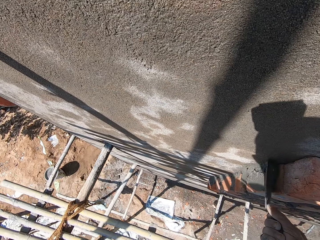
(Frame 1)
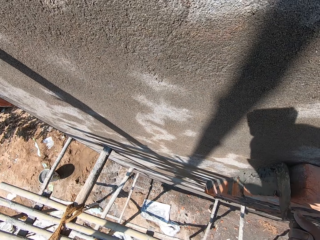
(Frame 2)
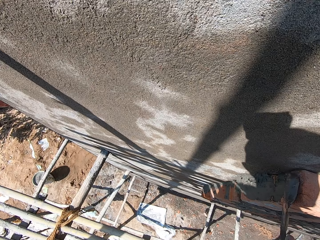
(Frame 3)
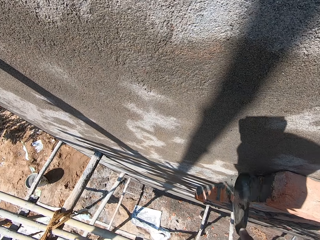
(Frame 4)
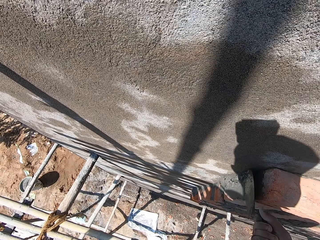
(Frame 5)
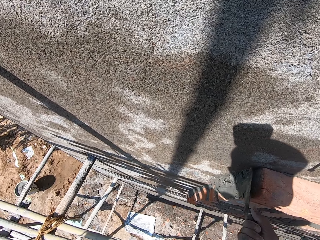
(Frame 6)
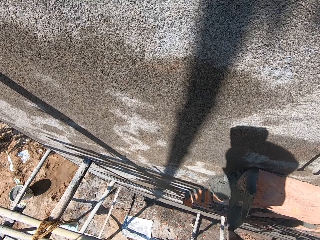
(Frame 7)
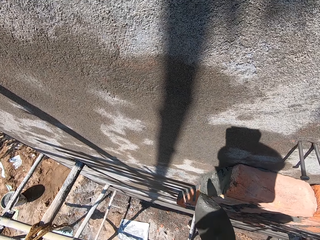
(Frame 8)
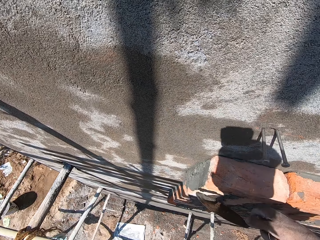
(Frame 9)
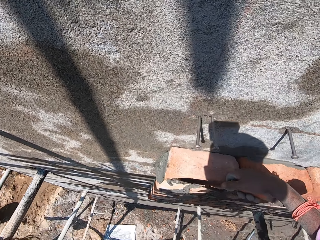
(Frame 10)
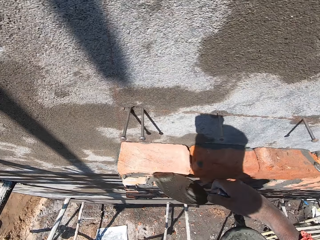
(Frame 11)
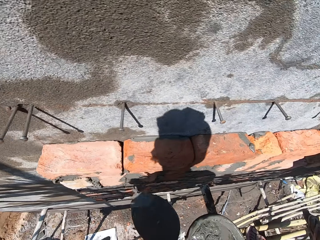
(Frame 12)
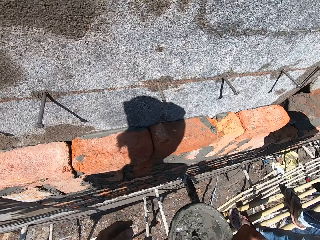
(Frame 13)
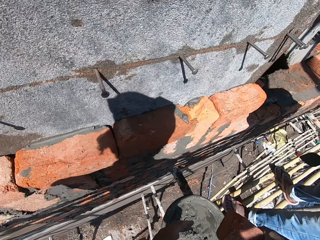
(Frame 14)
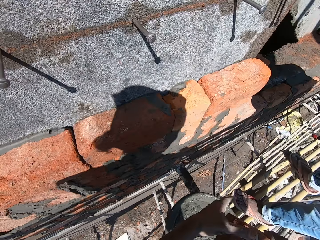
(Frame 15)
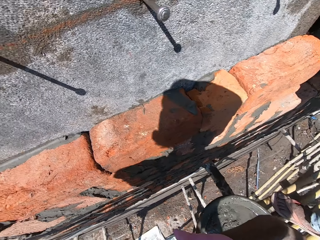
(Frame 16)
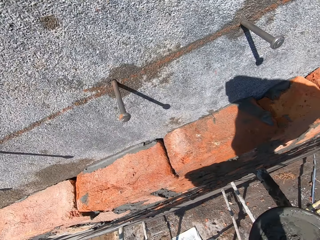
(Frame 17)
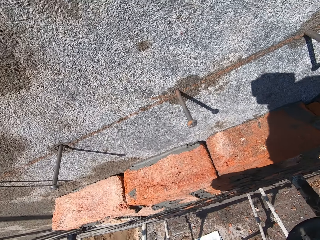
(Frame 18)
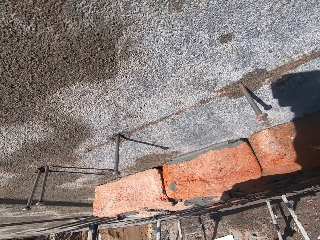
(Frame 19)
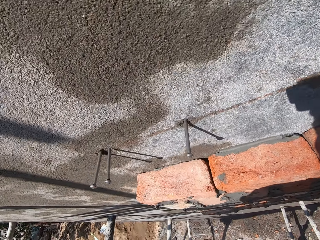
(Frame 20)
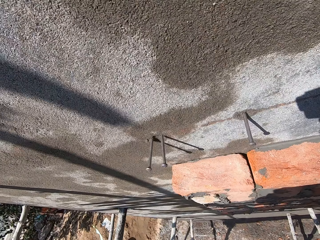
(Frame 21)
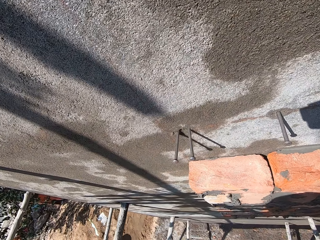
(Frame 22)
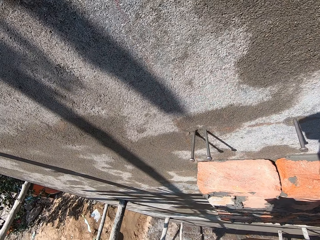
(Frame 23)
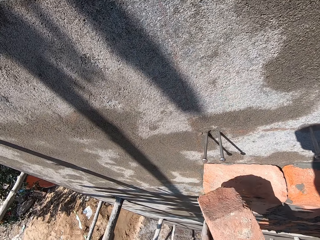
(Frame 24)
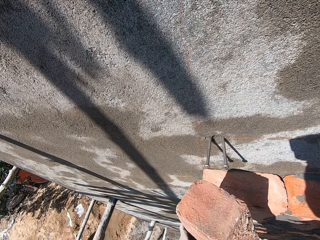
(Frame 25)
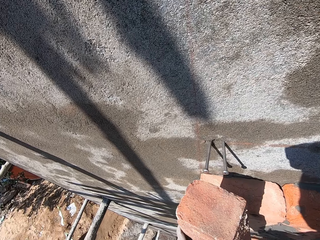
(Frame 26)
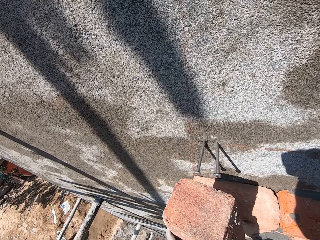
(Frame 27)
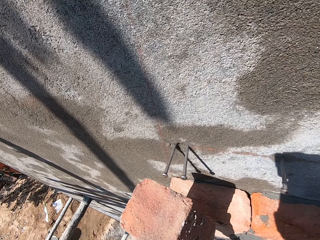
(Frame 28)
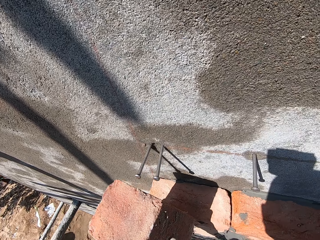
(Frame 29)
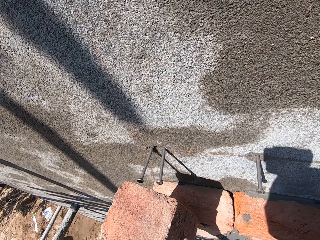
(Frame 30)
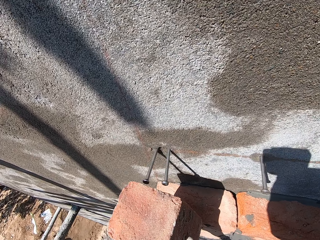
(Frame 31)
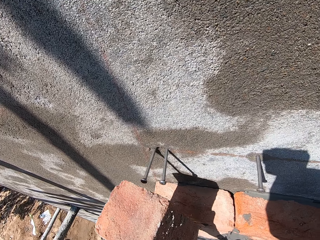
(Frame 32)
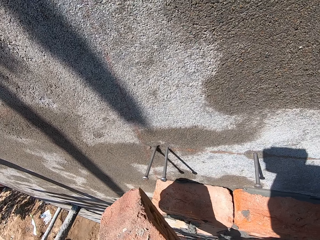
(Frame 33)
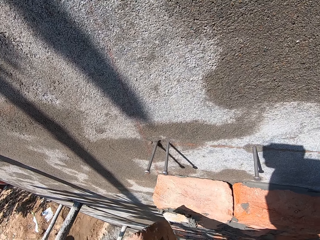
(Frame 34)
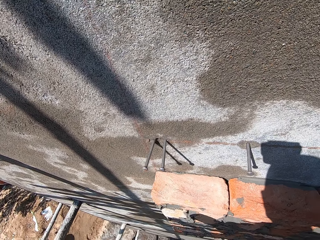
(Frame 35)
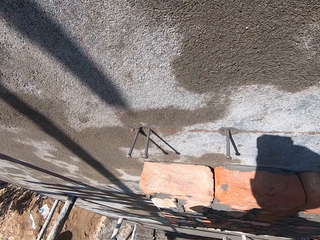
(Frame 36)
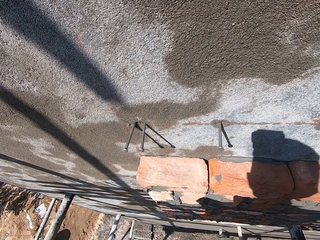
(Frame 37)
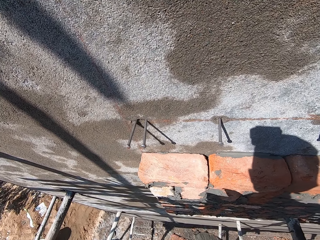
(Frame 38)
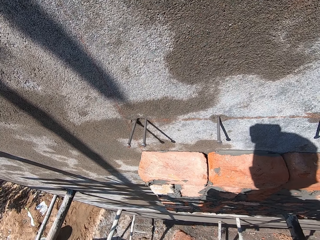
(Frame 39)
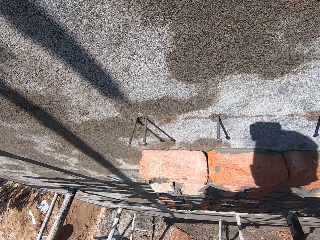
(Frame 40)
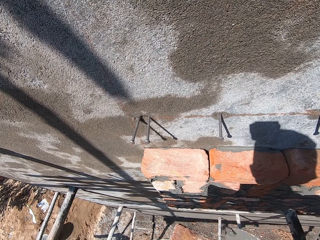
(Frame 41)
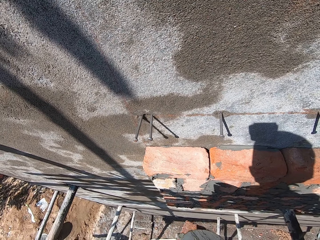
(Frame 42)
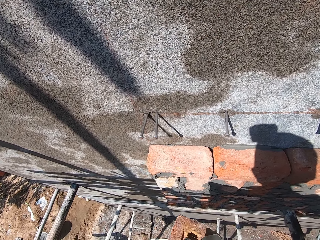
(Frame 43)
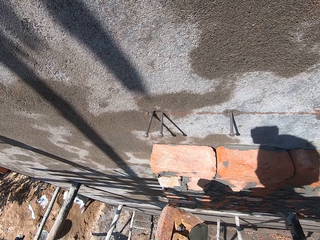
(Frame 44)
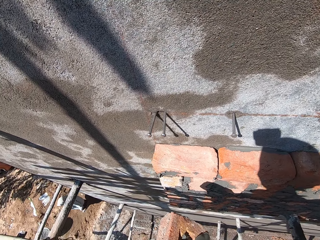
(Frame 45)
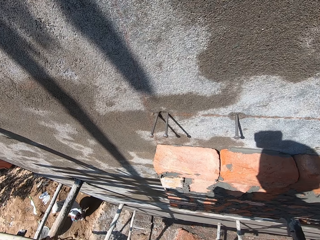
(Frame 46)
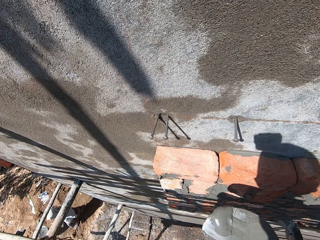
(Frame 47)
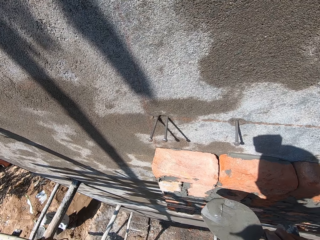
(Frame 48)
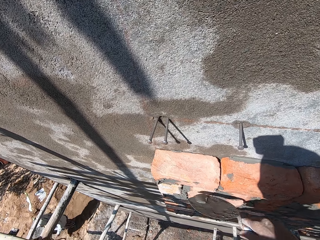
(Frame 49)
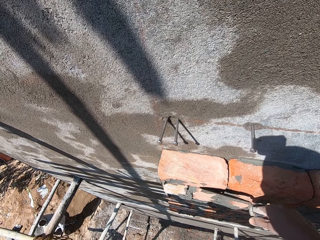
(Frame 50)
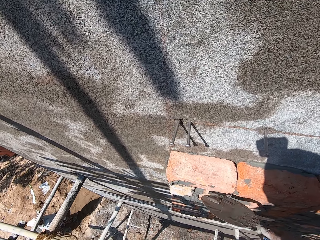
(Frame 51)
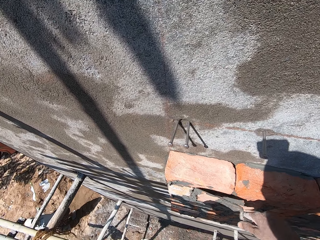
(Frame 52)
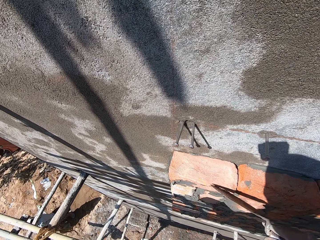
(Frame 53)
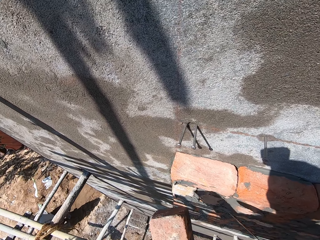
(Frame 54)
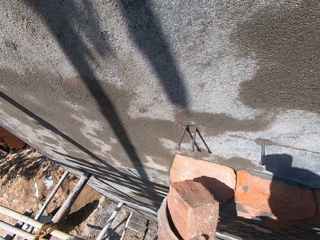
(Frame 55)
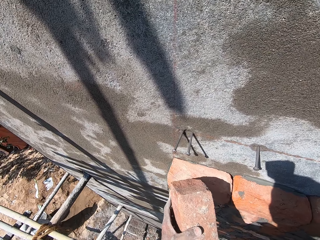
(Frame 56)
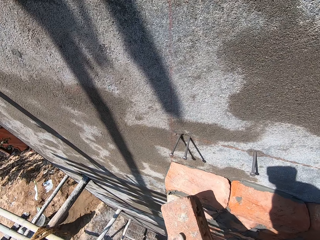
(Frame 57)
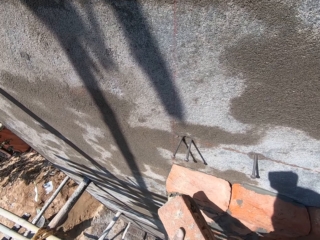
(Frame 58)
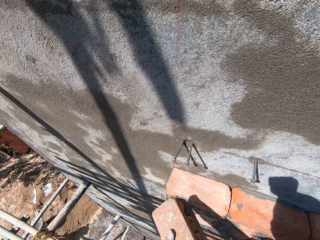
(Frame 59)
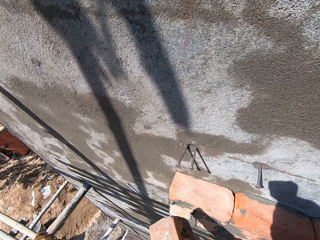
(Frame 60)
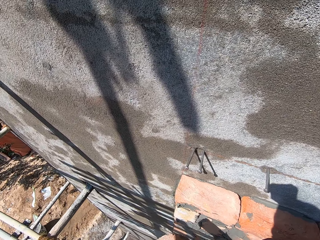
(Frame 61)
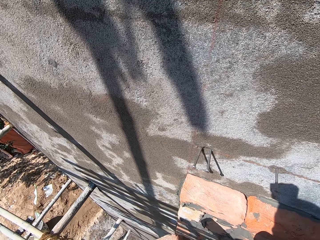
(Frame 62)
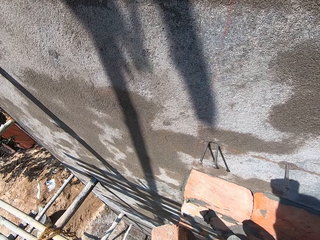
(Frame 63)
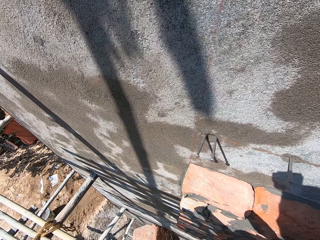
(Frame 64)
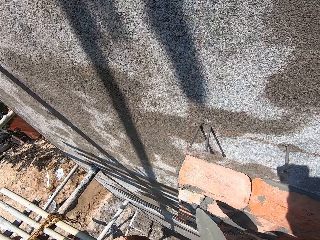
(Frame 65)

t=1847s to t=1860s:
The camera wearer pastes the mortar on the bricks on the wall with the trowel in his right hand. He receives a brick from a man with his left hand. He swipes the brick with the trowel in his right hand. He scrapes mortar from the brick with the trowel in his right hand. He spreads the mortar on the brick on the wall with the trowel in his right hand.

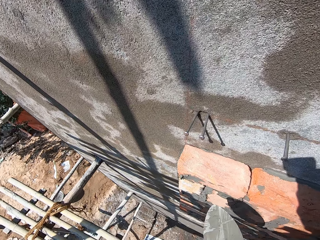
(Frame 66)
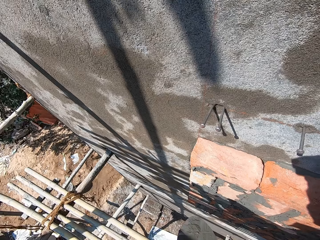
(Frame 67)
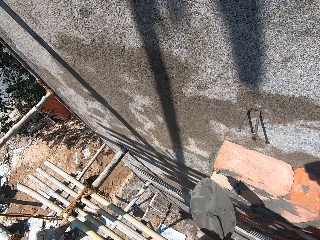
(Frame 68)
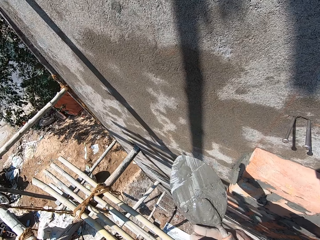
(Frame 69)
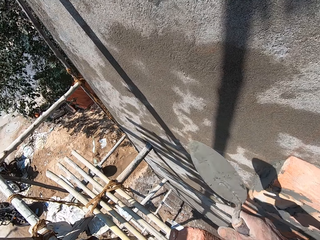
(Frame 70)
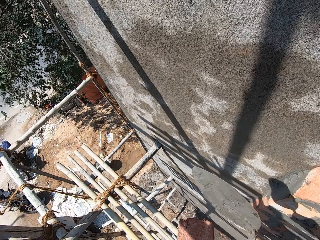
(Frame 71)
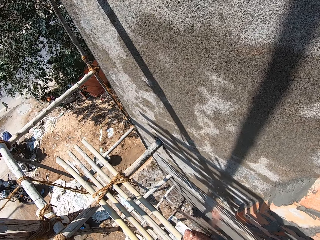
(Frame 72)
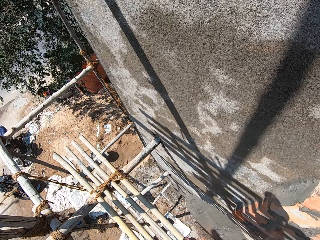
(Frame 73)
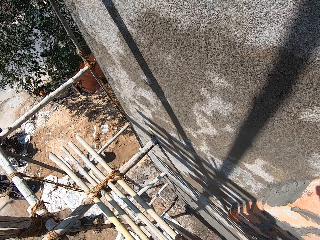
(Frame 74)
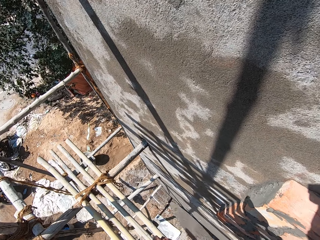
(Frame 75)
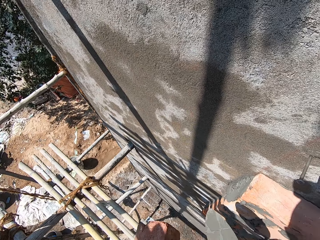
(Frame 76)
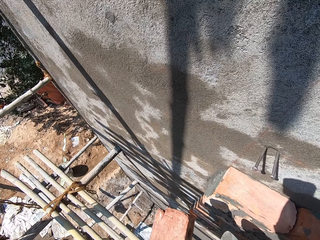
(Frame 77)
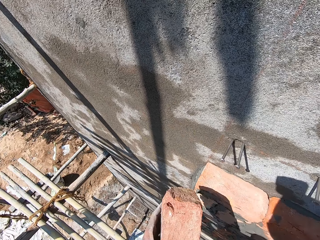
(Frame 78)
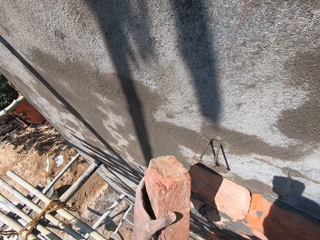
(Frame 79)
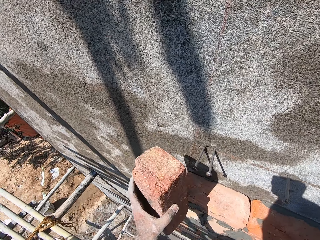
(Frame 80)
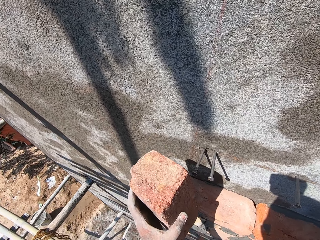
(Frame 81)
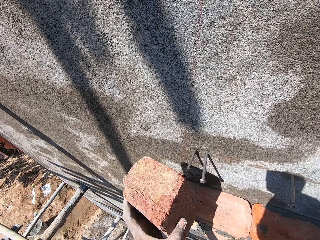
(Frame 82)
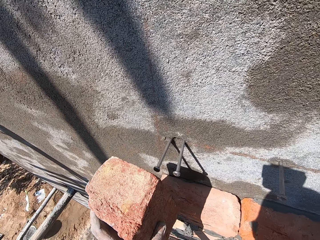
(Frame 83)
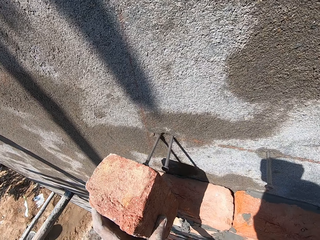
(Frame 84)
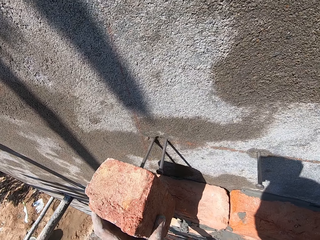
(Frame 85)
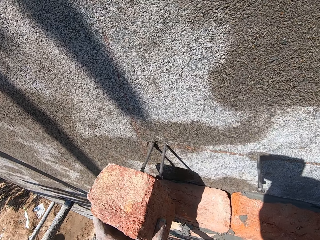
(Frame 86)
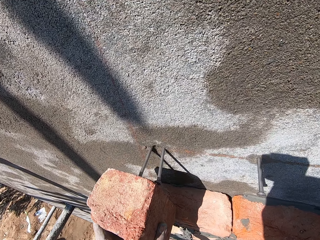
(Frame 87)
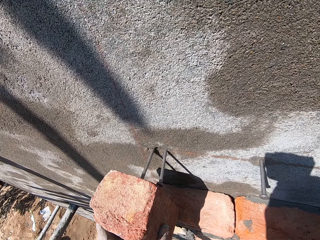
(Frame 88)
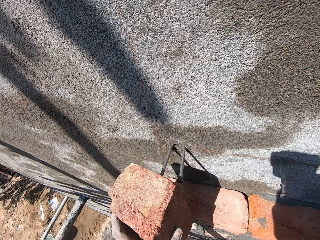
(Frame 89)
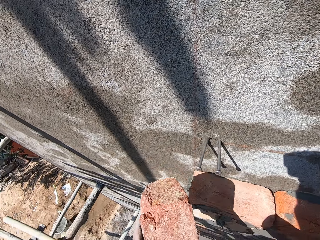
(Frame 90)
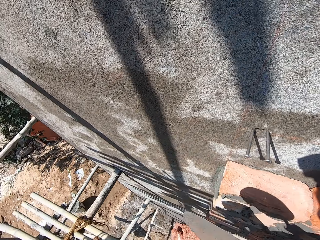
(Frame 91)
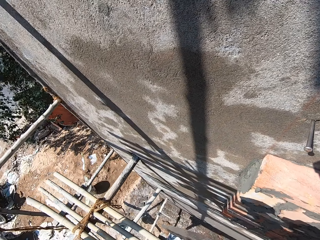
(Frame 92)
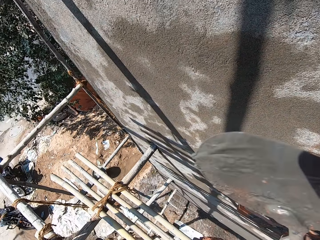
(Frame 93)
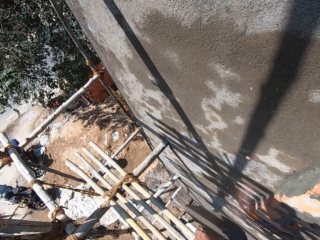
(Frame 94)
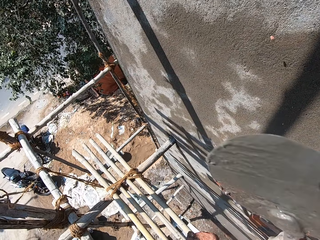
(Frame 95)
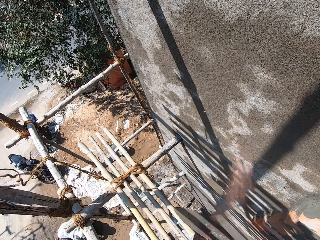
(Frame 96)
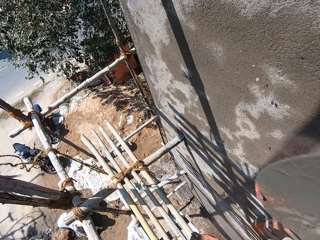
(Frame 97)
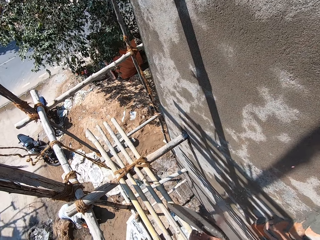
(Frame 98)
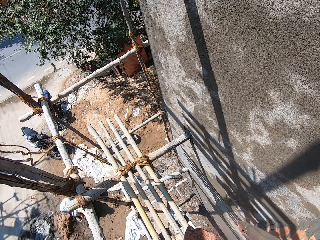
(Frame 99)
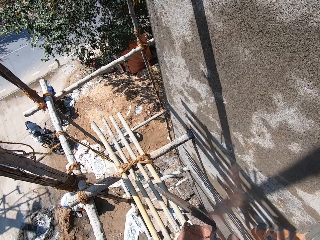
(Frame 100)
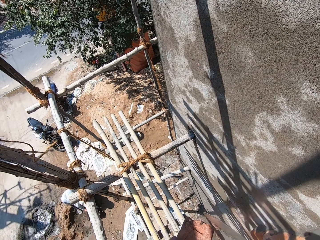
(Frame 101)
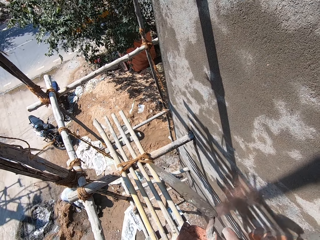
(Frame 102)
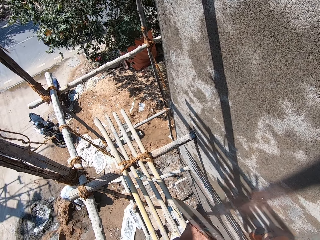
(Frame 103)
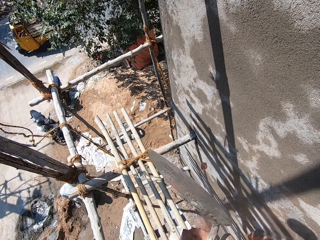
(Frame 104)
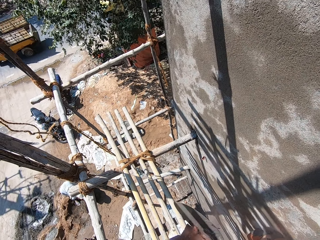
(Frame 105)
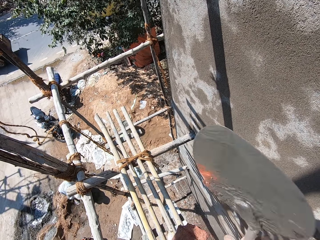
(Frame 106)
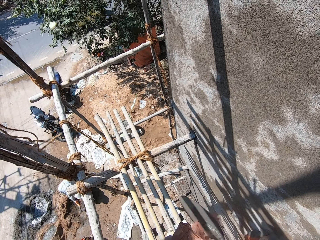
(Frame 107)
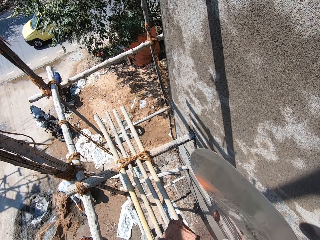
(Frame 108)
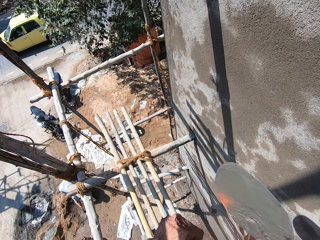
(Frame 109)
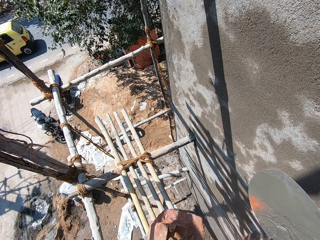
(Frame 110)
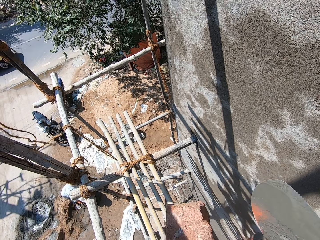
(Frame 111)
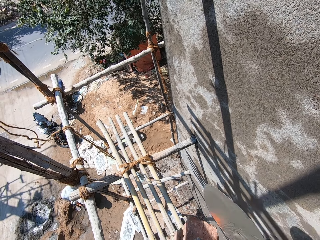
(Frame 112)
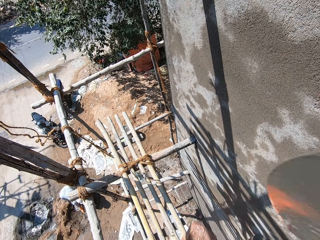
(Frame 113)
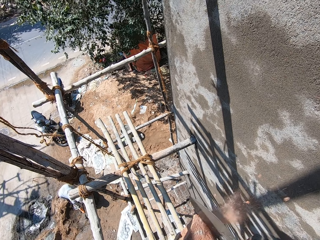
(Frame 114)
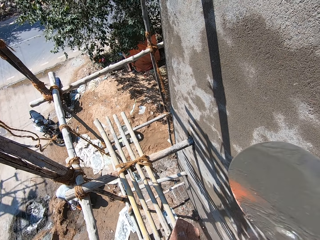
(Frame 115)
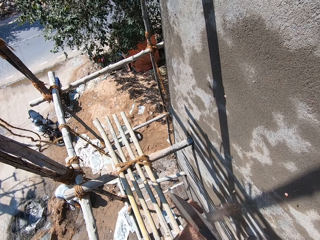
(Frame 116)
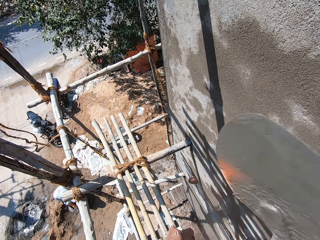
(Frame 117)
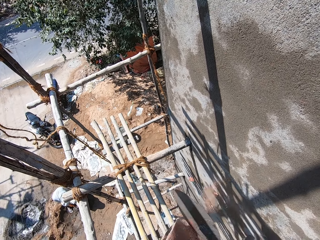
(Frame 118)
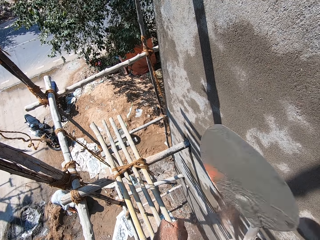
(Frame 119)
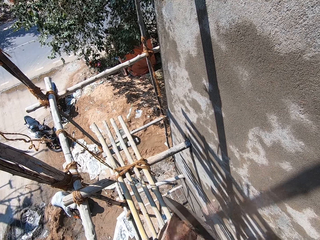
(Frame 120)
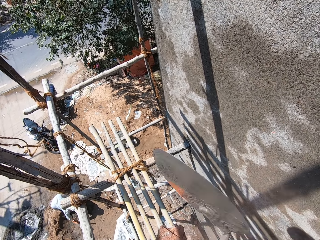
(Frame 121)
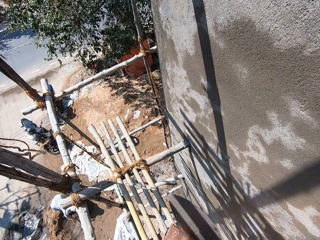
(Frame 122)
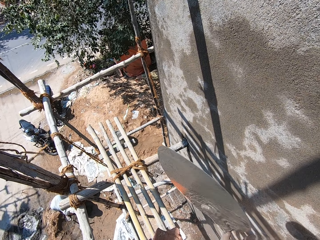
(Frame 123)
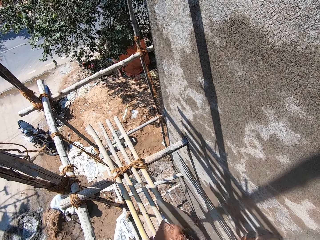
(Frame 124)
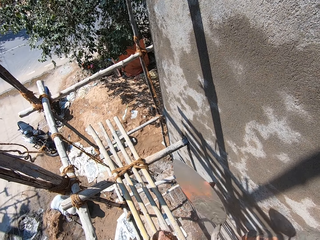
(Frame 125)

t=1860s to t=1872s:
The camera wearer hits the brick in his left hand with the trowel in his right hand. He measures the brick in his left hand in relation to a nail on the wall. He hits the brick in his left hand with the trowel in his right hand again. He cuts the brick with the trowel.
